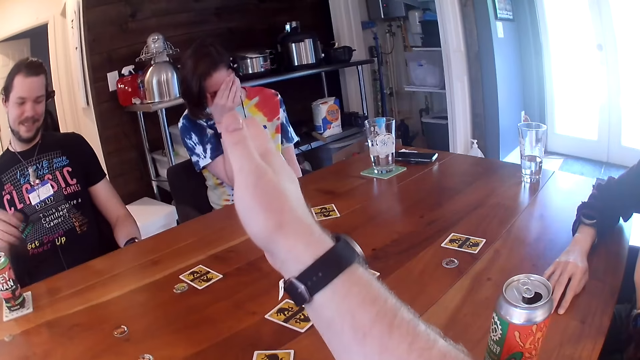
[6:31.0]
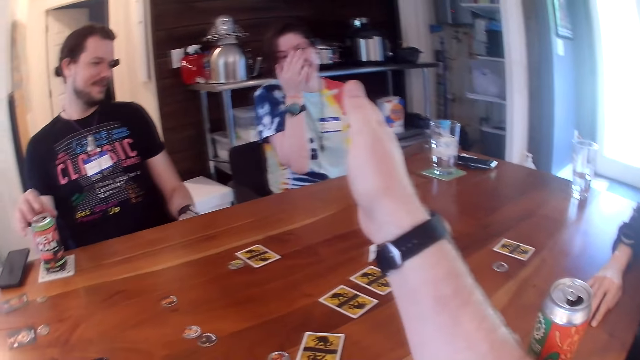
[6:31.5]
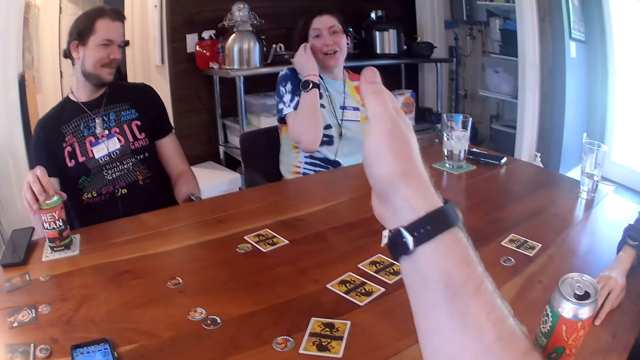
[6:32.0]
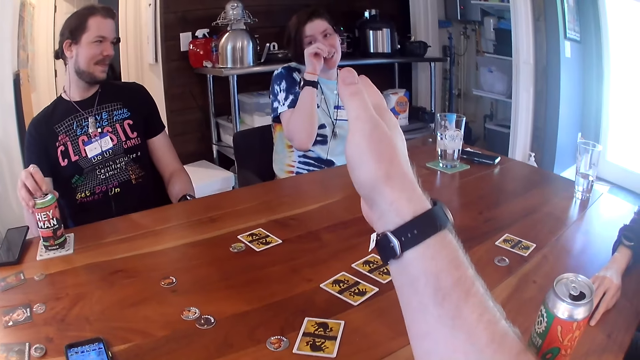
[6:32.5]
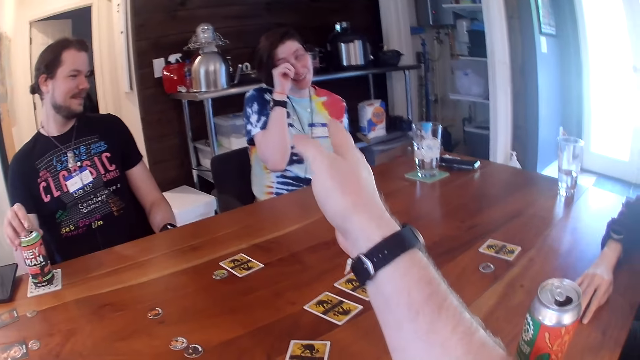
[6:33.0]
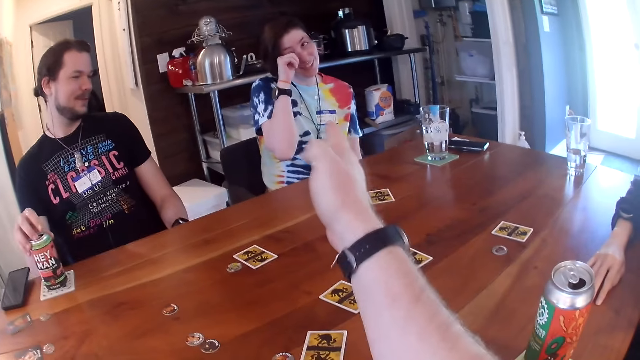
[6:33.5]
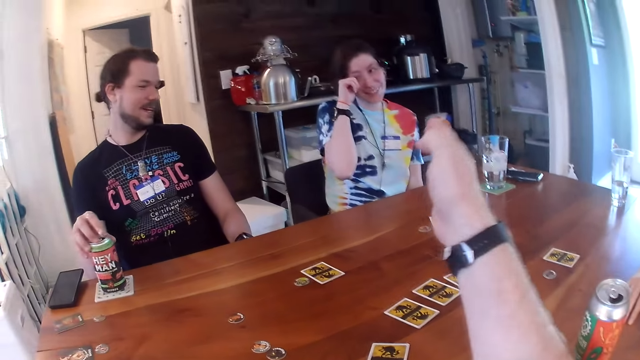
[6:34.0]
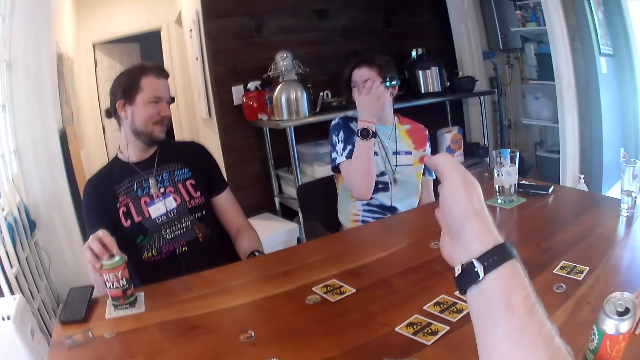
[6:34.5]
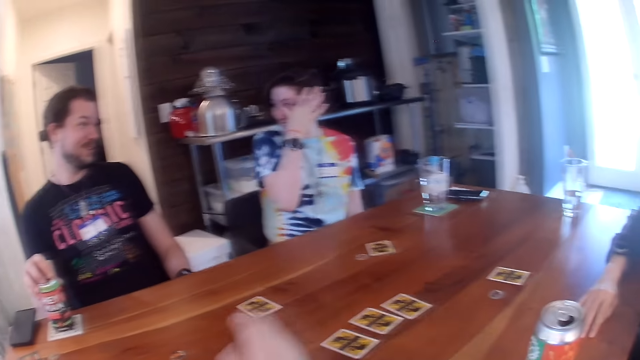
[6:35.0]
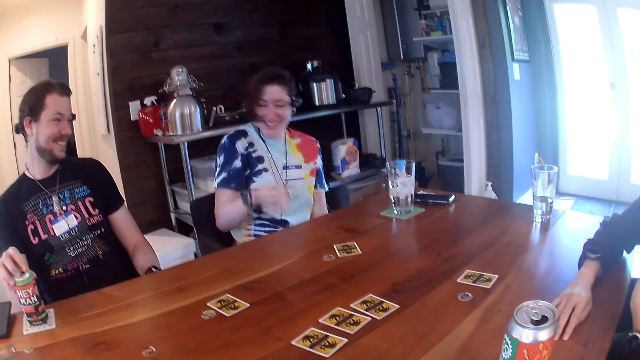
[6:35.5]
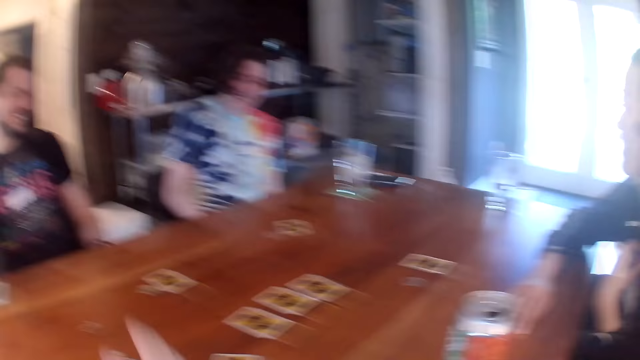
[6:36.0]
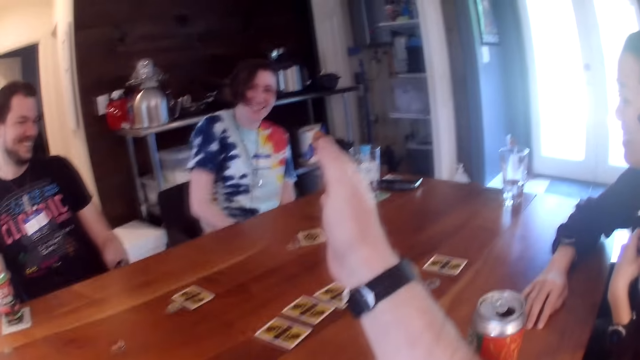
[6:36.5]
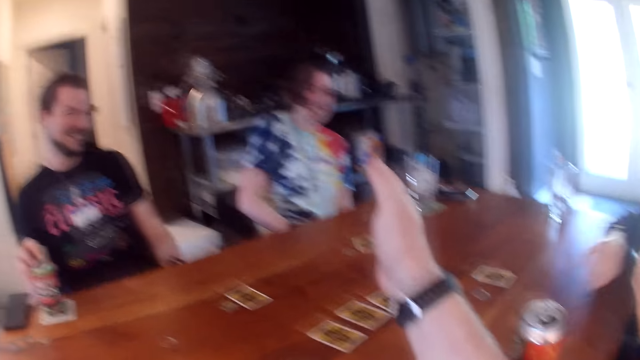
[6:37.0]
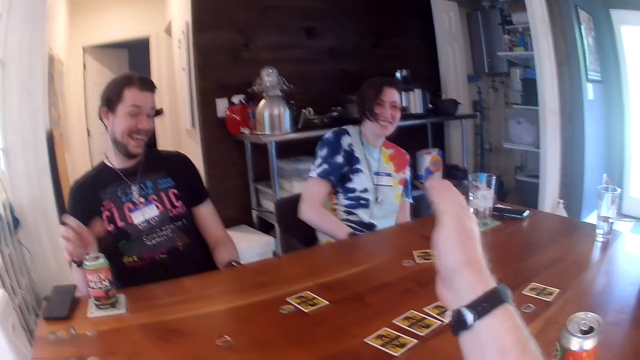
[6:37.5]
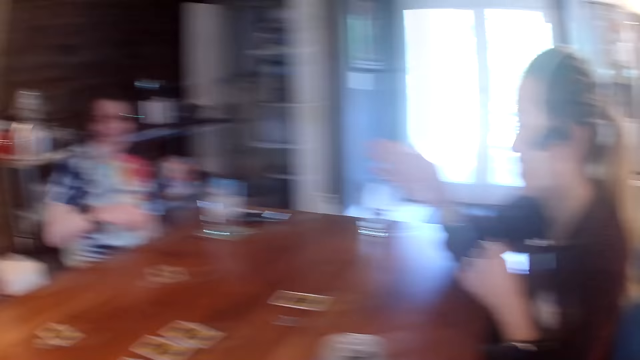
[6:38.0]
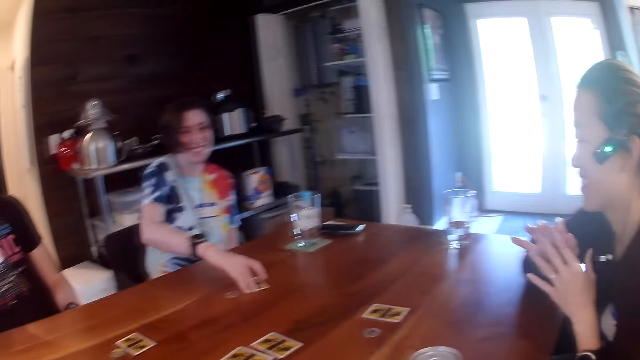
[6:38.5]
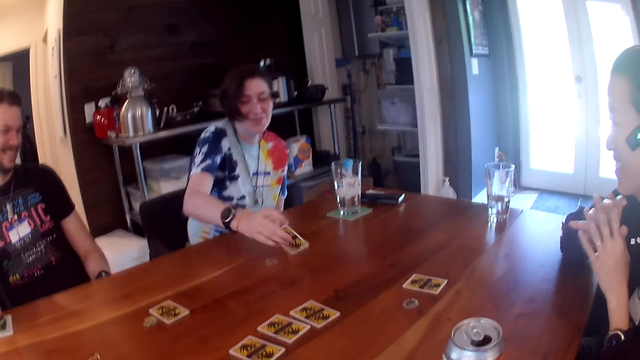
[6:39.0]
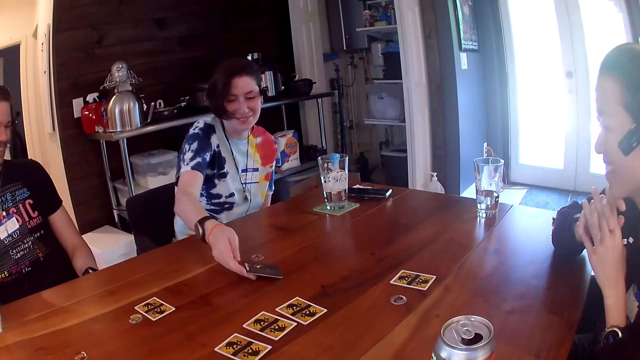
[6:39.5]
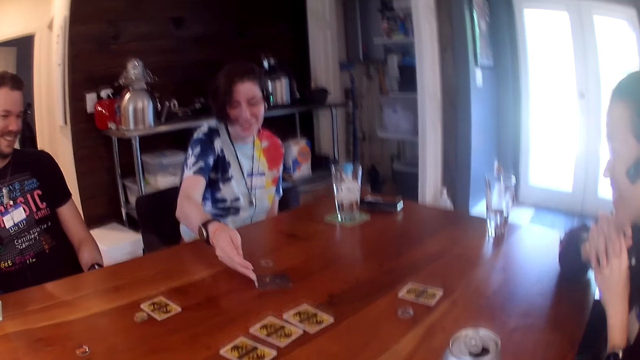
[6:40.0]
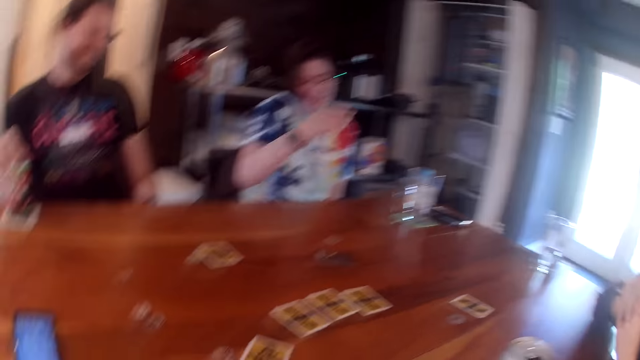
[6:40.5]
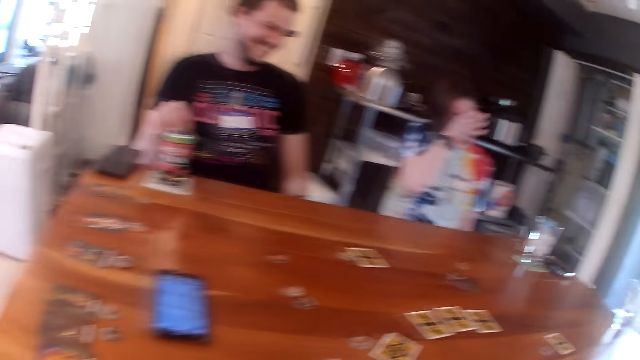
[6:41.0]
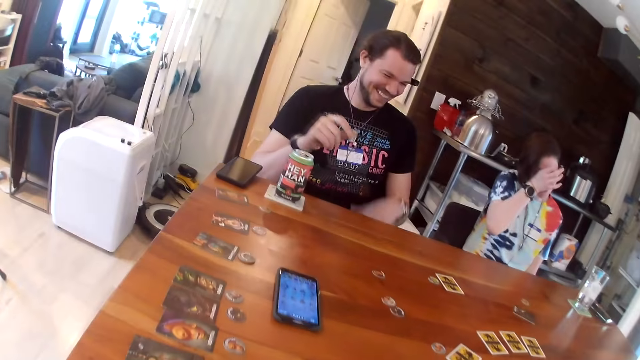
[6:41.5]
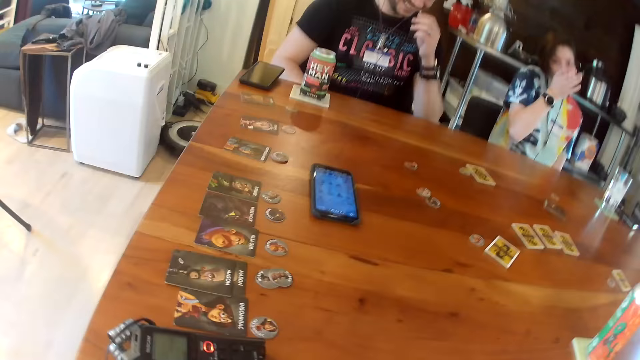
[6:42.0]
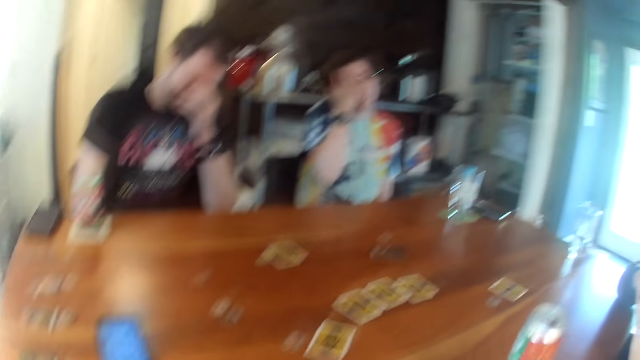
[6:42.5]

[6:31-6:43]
The man holds the can with his right hand. The woman rubs her face with her right hand. The woman takes the card from the table with her right hand and puts the card on the table. The woman rubs her face with her right hand.

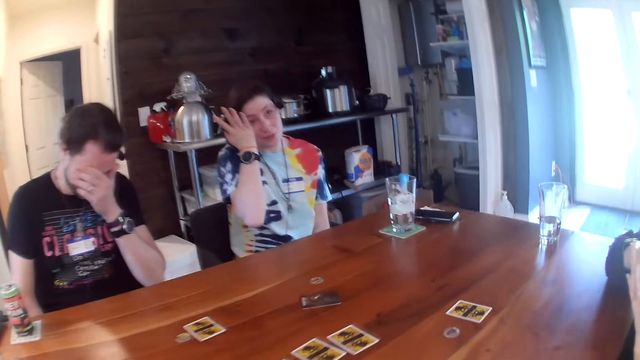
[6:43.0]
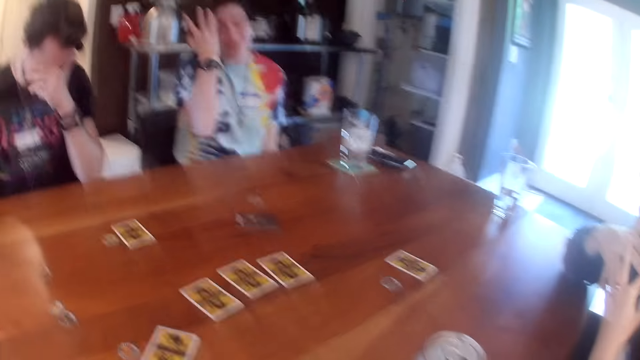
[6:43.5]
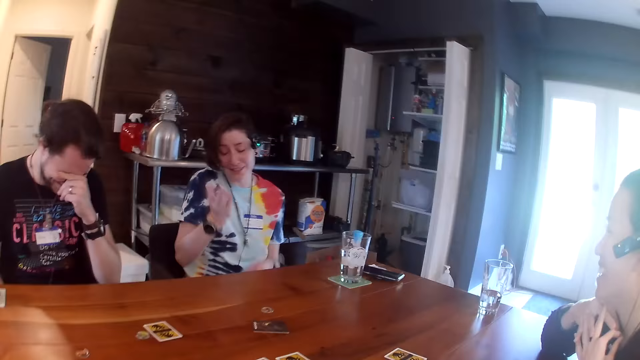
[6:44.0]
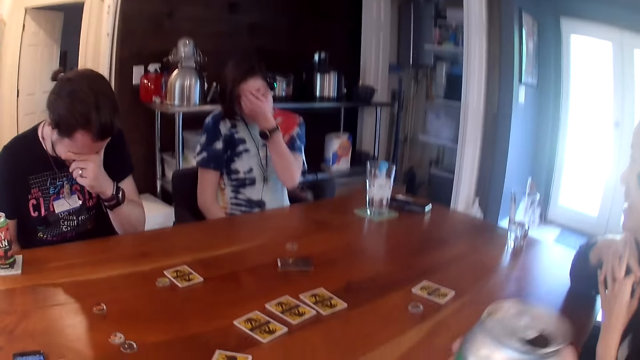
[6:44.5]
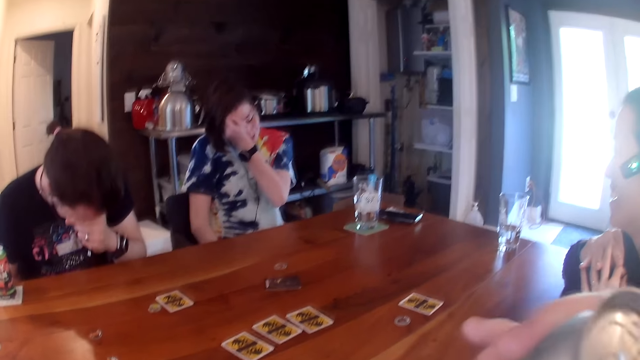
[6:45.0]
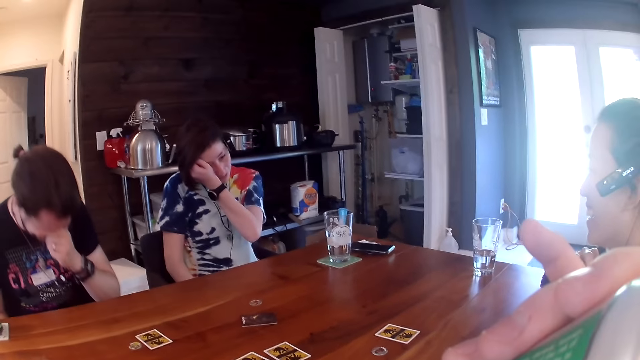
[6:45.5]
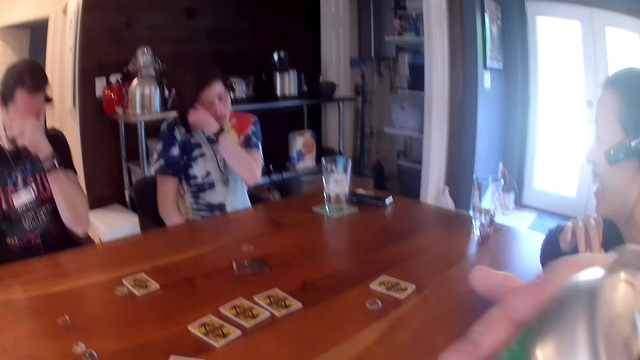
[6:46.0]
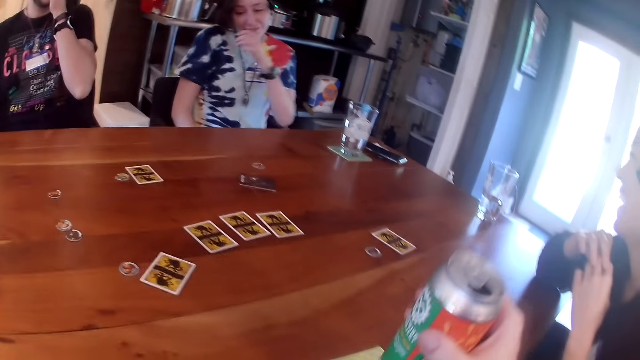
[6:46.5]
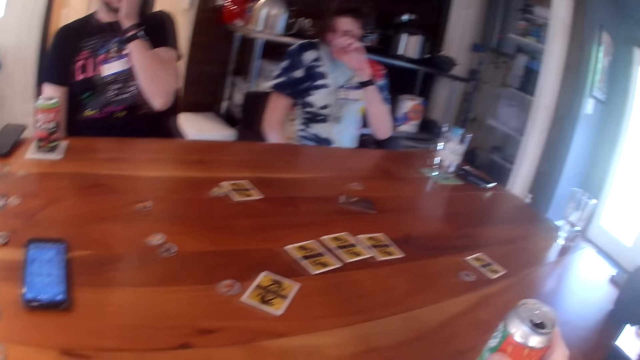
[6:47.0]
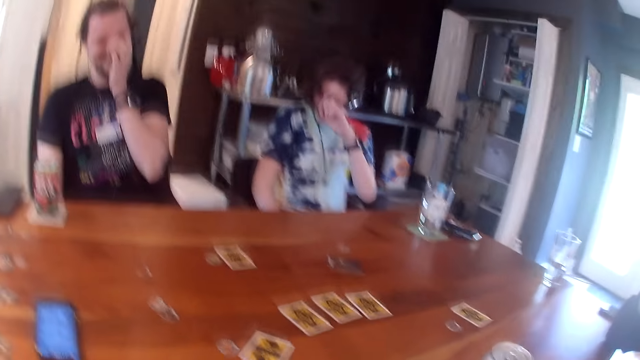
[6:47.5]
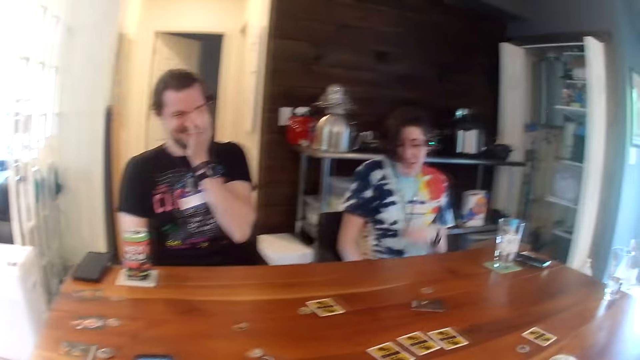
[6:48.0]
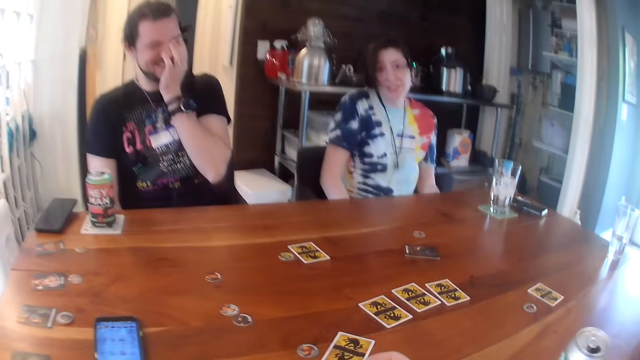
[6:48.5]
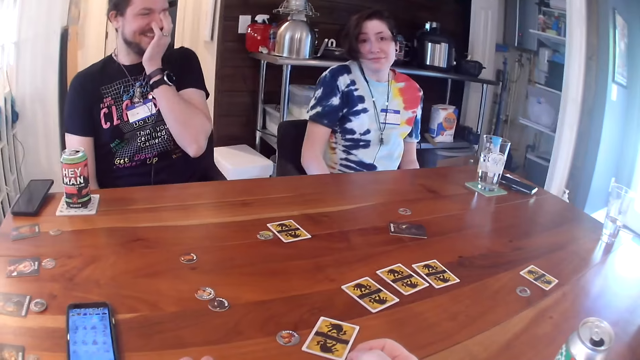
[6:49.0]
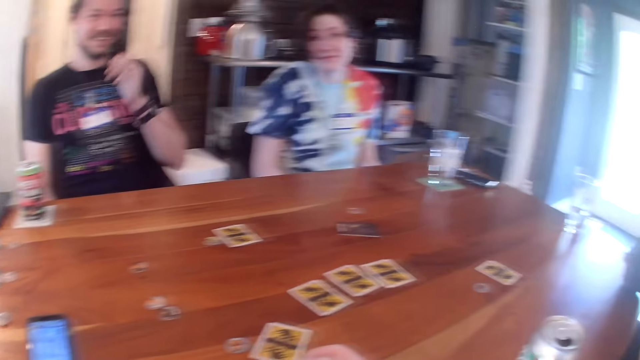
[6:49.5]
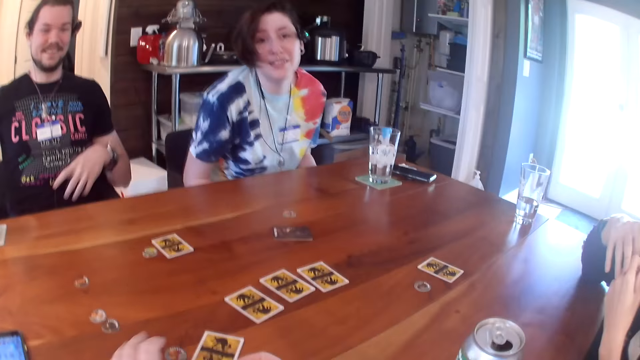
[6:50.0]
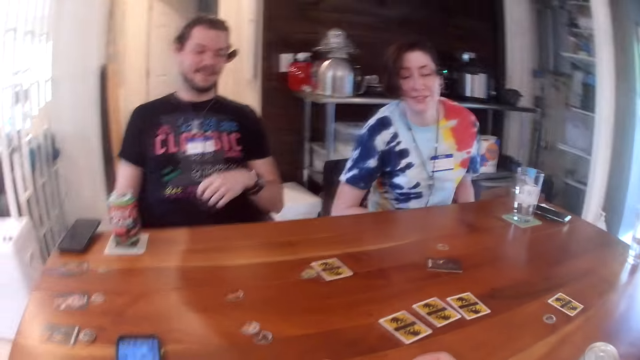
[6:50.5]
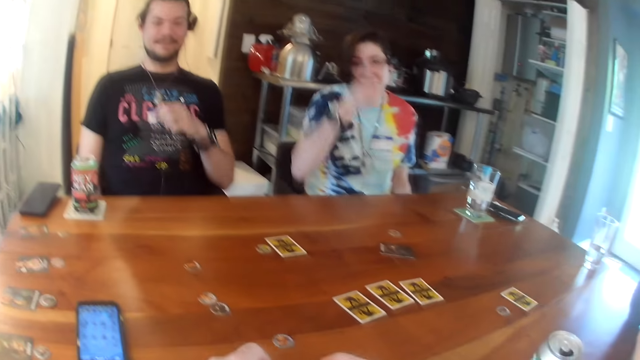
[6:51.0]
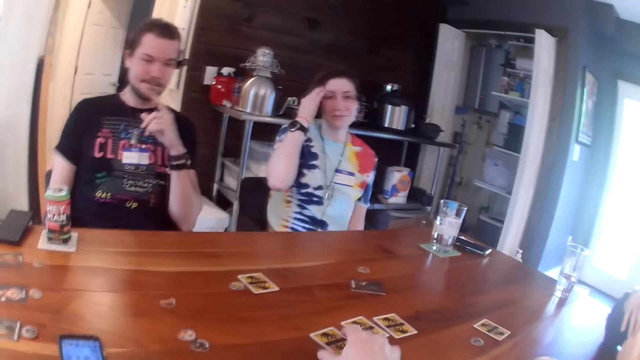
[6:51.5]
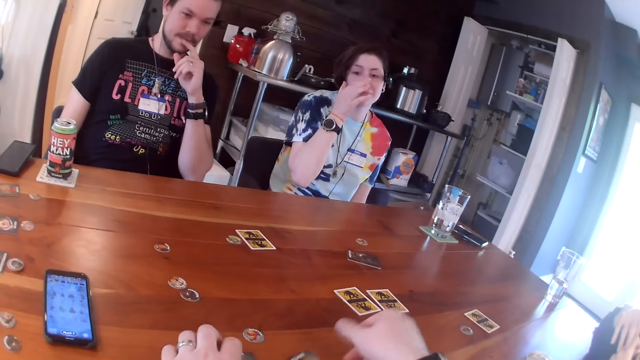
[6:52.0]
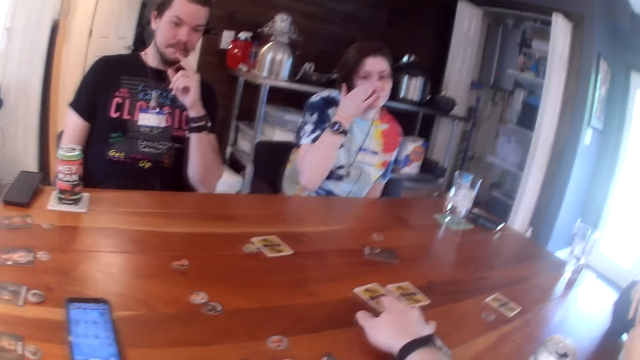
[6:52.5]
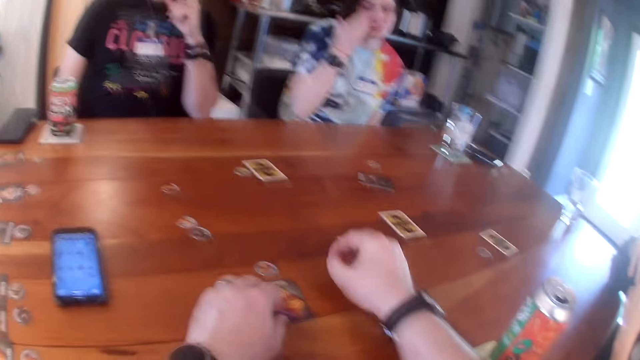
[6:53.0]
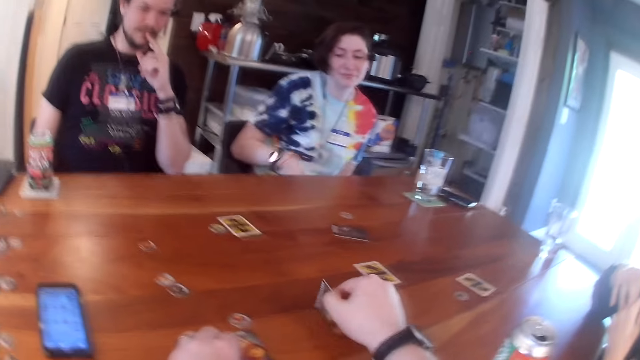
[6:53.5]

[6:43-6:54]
The man rubs his face with his left hand. The camera wearer takes the can from the table with his right hand. The woman rubs her face with her left hand. The camera wearer drinks from the can. He drops the can on the table. He places his right hand on the table. He moves the card with his left hand. He arranges the cards on the table. The woman adjusts her hair with her right hand. The camera wearer takes the card from the table with his right hand and drops the card on the table. The woman rubs her face with her right hand. The camera wearer moves the card with his left hand. He moves the card with his right hand. He flips the card on the table with his right hand.
